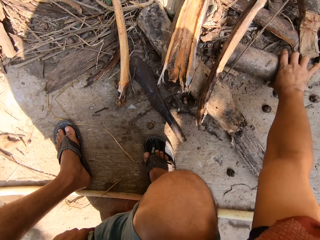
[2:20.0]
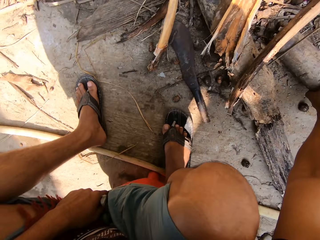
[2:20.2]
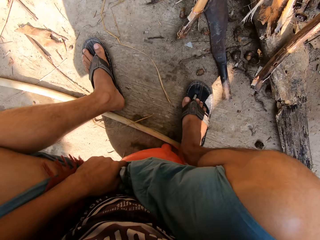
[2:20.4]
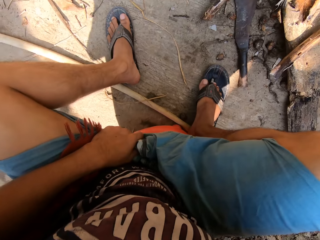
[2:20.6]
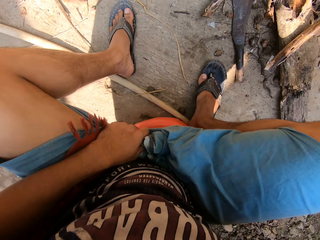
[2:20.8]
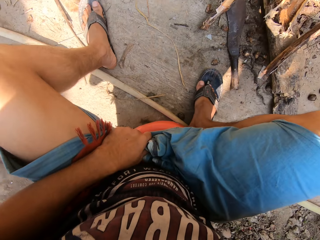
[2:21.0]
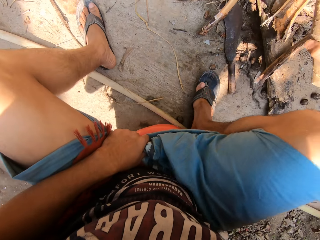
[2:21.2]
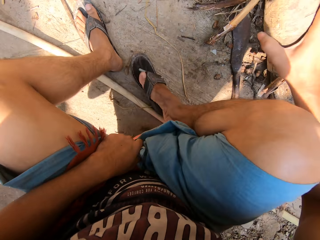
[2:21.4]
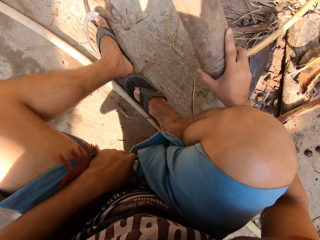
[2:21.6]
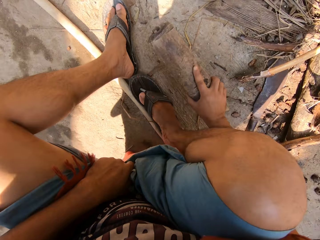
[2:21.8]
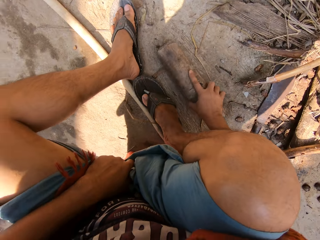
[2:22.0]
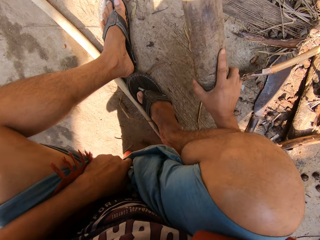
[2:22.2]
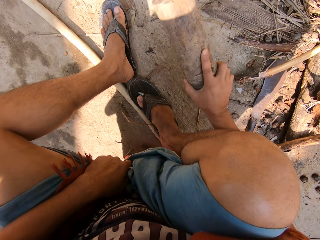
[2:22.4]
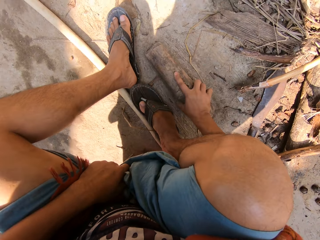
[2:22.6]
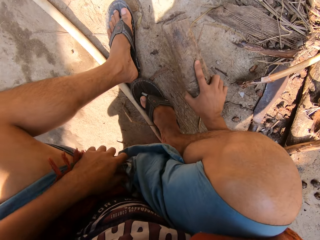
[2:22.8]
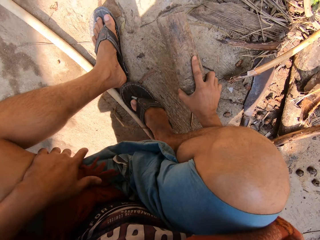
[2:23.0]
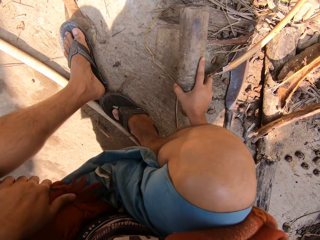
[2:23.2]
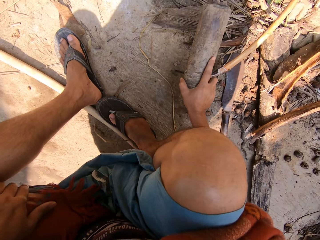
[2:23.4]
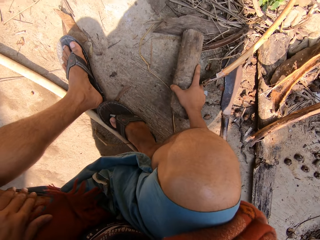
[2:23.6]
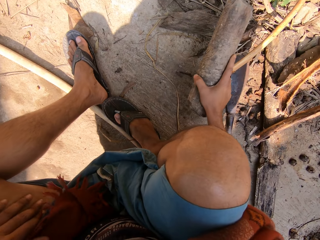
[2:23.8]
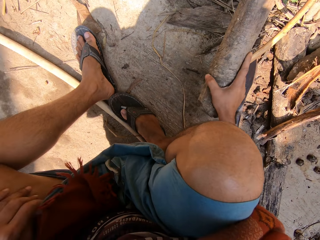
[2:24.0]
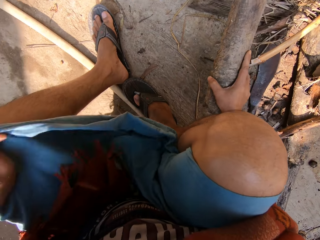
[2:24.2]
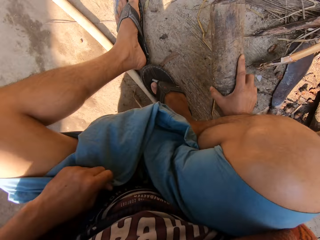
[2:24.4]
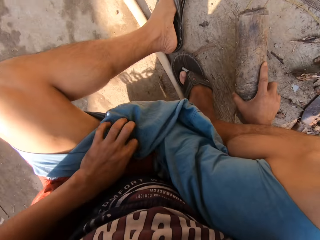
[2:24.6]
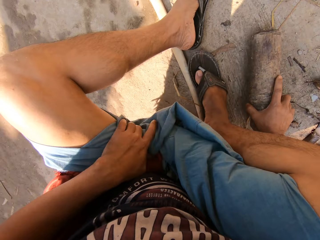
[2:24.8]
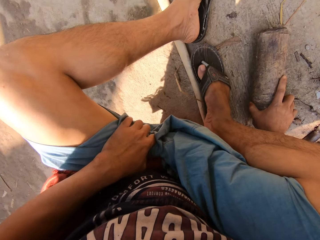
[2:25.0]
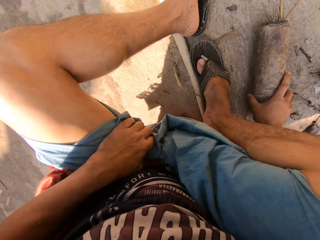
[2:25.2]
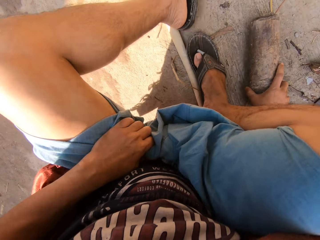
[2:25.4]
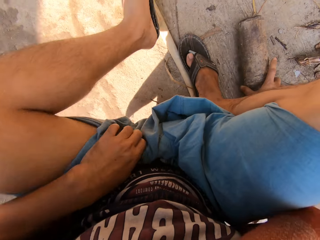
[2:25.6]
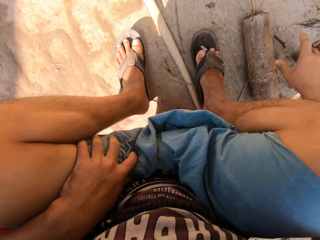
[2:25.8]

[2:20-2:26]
The camera wearer picks up a wood on the floor with his right hand. He hits the wood on the floor with his right hand. He hits the insects with the wood. He puts the wood on the floor with his right hand.

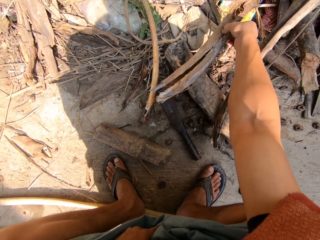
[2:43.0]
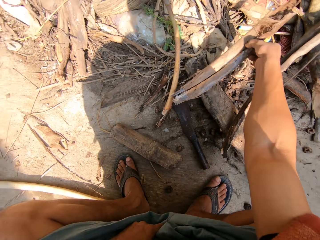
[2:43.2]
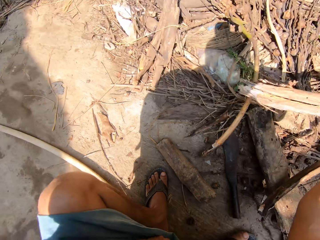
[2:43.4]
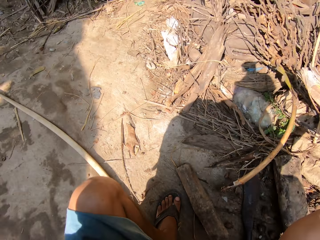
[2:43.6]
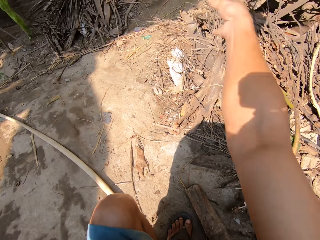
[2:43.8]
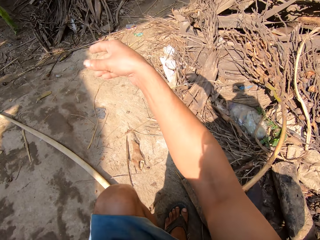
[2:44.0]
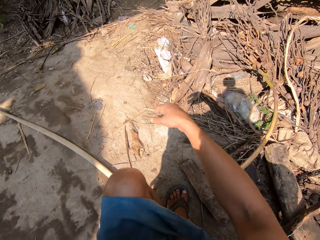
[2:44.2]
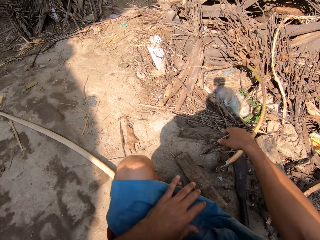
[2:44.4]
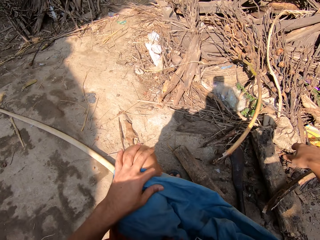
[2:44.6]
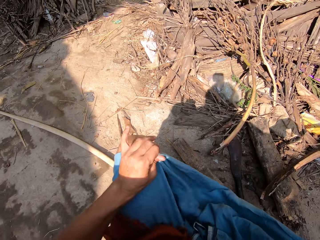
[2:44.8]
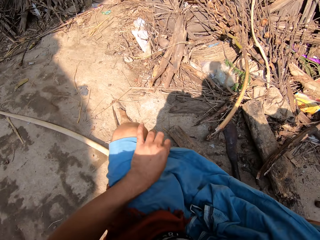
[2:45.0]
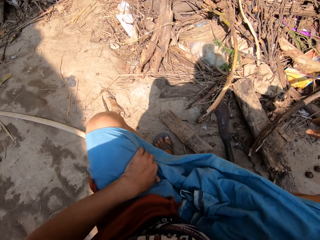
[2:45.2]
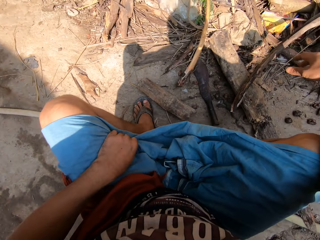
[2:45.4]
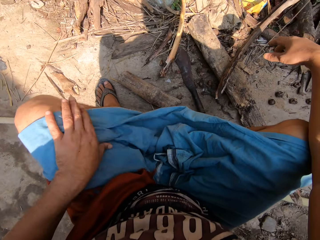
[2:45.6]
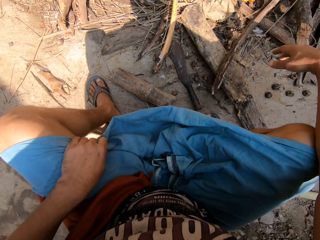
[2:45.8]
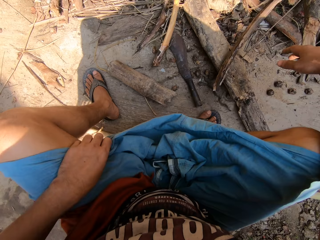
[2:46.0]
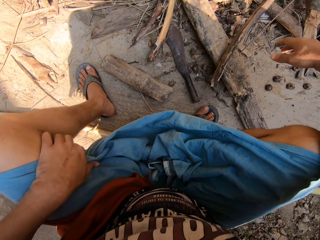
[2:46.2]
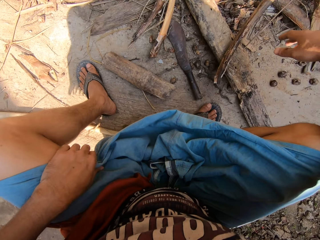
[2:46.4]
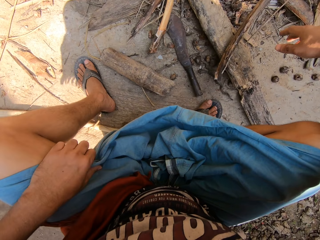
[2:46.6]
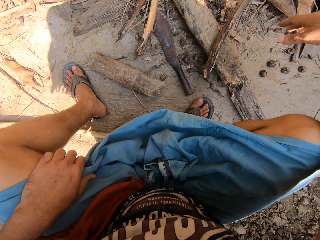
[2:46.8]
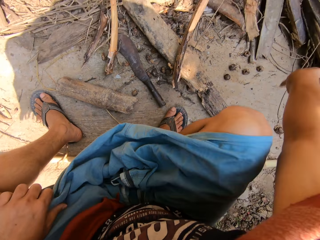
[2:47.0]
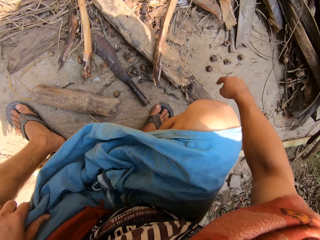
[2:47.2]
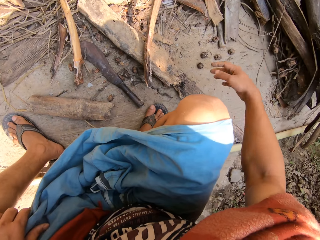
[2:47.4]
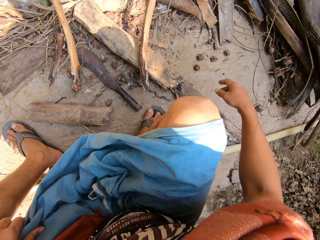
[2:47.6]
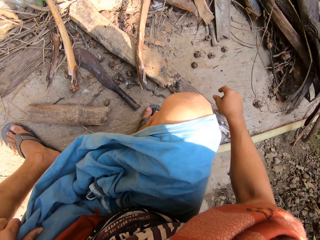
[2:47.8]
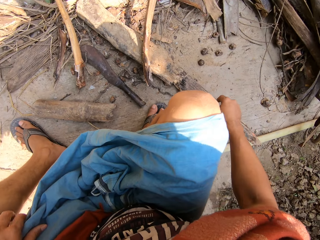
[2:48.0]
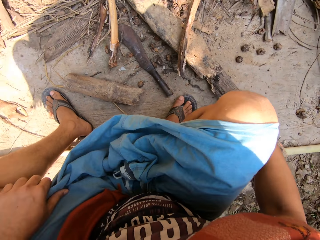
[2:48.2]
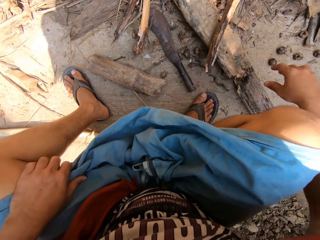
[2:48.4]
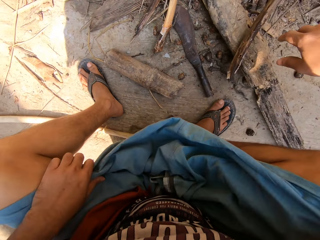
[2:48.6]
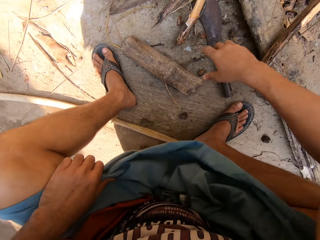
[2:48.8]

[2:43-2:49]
The camera wearer throws away the dead plant with his right hand. He scratches his right leg with his left hand. He moves the cloth. He shakes the hand.

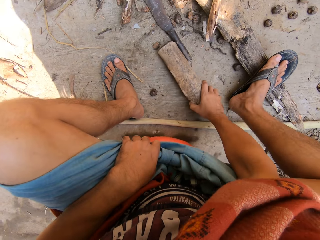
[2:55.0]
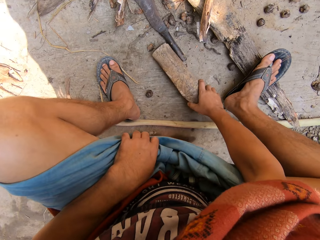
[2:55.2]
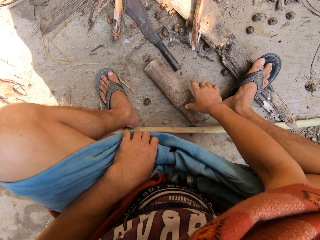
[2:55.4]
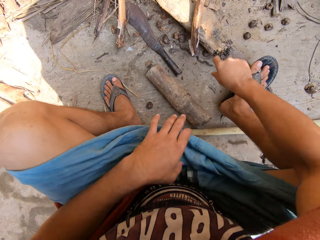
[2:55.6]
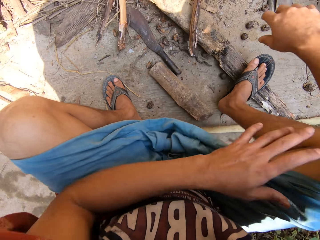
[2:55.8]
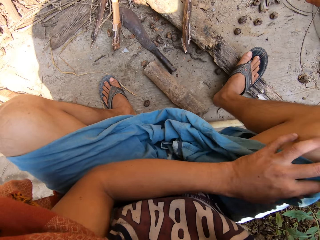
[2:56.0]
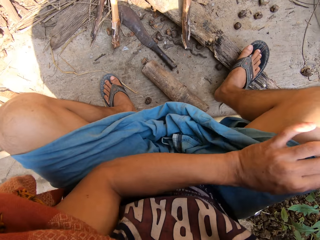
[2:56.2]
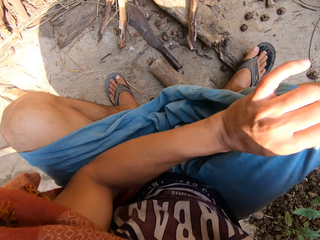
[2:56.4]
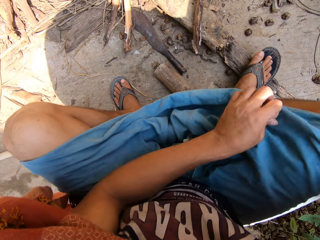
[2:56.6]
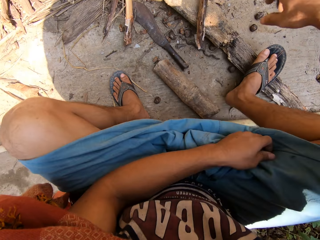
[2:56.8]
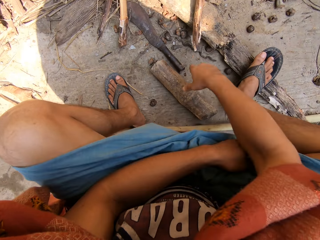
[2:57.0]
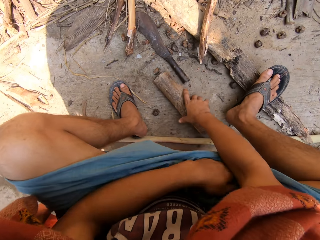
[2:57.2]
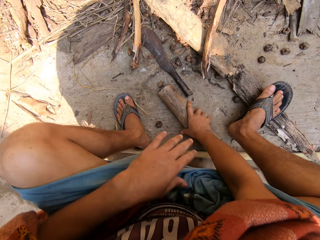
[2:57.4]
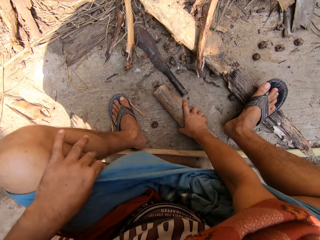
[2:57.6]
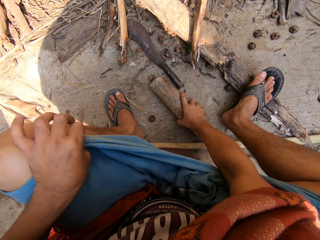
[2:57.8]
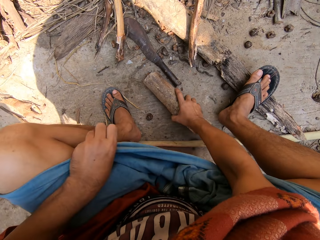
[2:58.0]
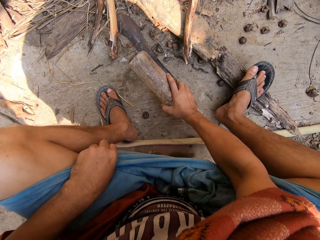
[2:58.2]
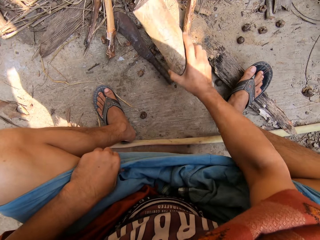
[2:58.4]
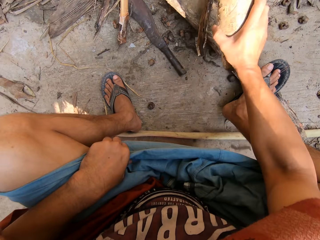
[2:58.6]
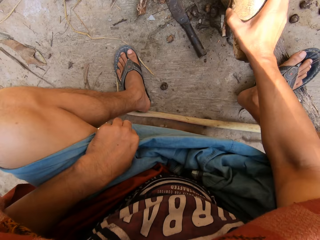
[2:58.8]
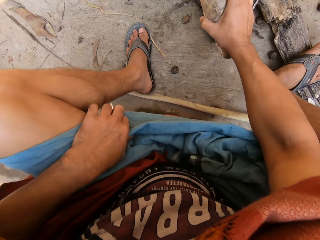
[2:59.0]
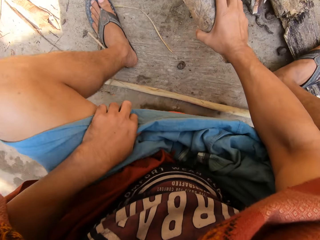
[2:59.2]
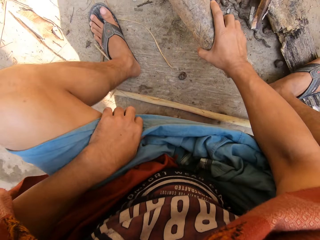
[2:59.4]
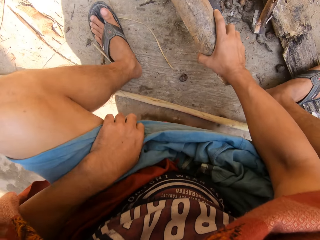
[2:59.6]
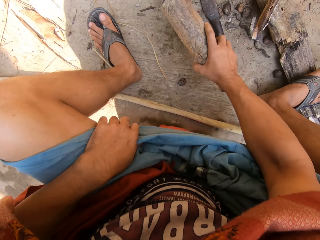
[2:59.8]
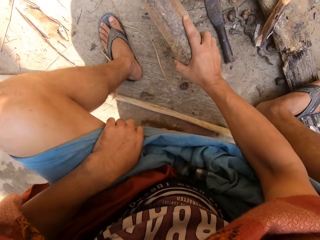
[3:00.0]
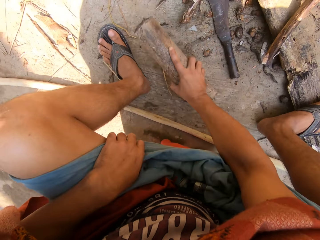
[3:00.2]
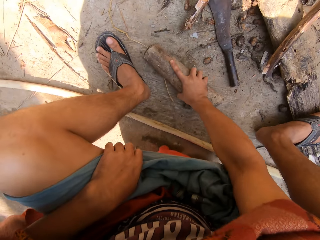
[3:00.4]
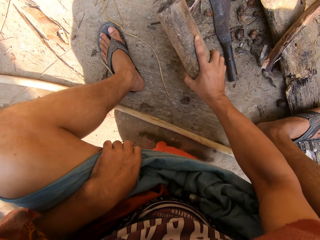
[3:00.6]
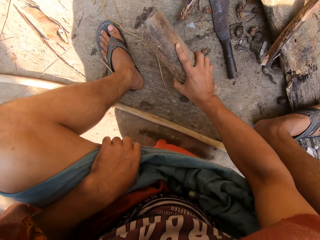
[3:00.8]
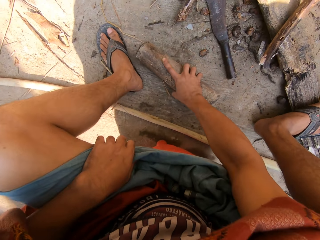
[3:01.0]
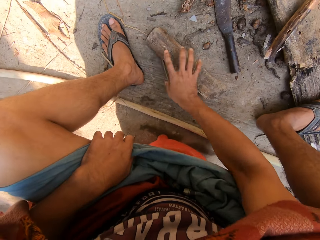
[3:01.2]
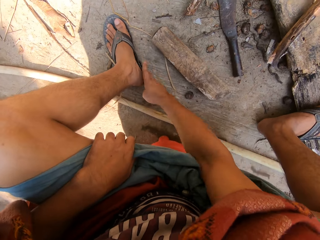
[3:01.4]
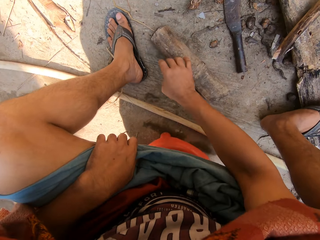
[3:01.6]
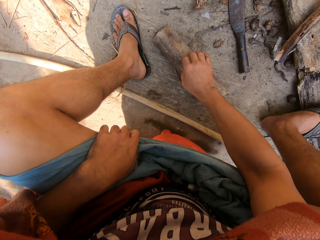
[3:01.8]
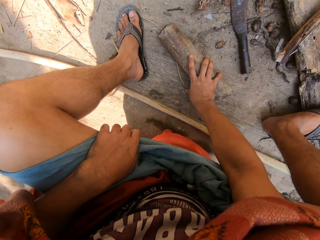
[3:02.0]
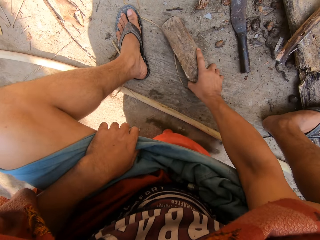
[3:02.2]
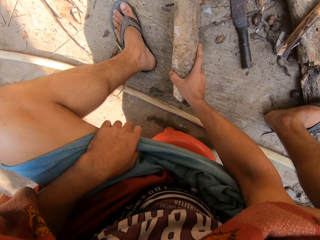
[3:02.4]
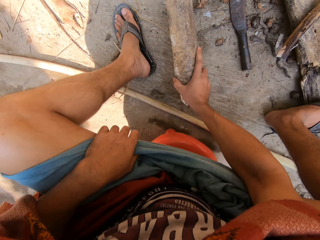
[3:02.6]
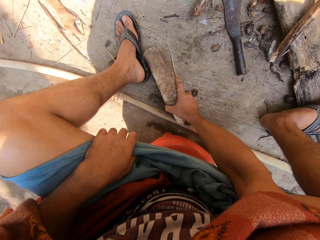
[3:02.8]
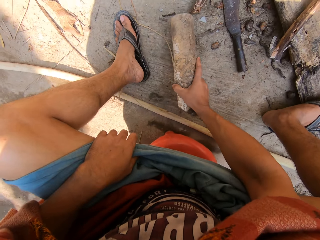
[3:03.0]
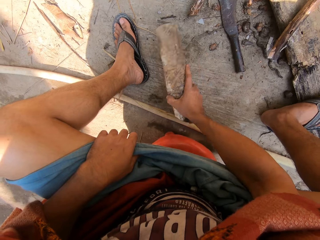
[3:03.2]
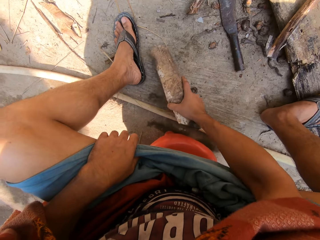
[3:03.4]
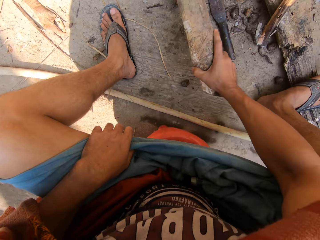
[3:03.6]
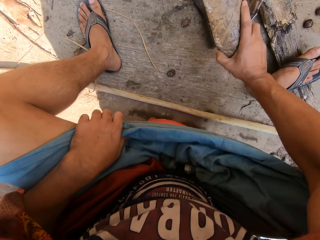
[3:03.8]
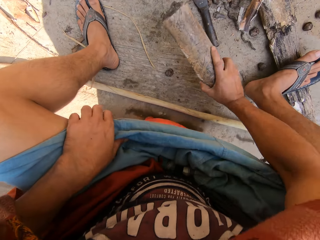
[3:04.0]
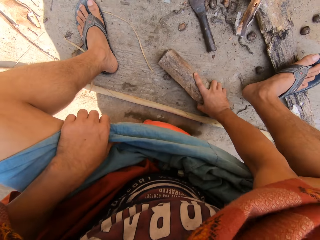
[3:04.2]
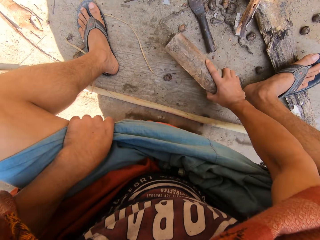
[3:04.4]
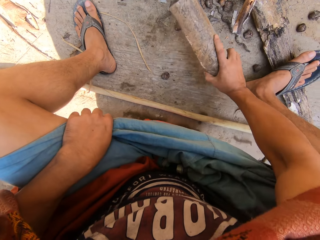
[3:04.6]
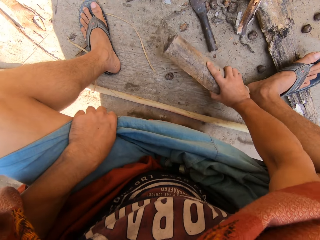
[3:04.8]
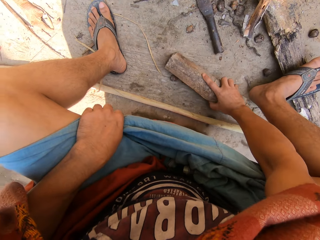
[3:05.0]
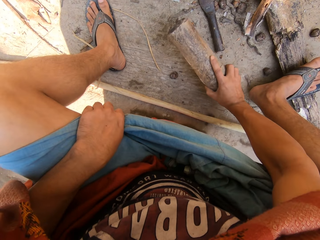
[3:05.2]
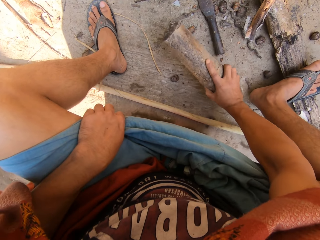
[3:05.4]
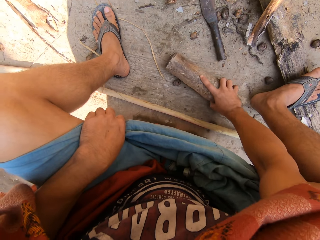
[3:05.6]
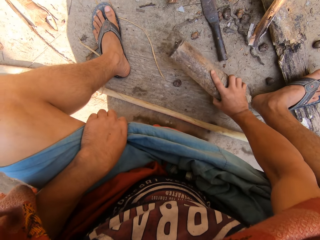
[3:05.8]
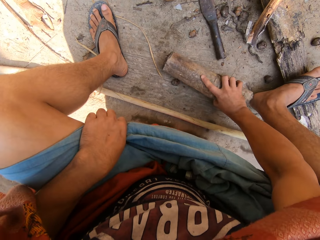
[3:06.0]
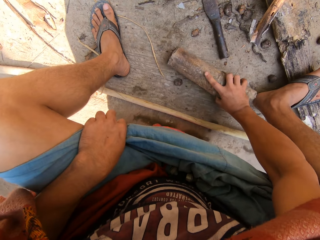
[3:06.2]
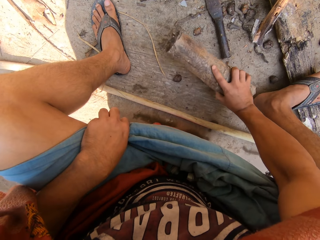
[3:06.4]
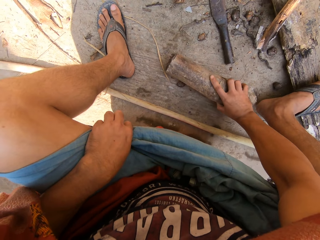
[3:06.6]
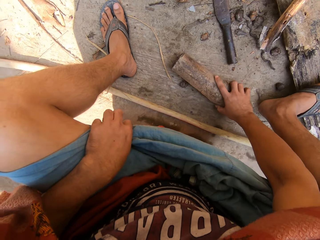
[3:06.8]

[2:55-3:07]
The camera wearer puts the wood on the floor with his right hand. He adjusts his cloth with his right hand. He stretches the cloth. He picks up the wood on the floor with his right hand. He hits the wood on the floor with his right hand. He moves the leg on the ground and wipes the leg. He touches his leg with his right hand. He hits the insects with the wood. He picks up the wood on the floor with his right hand and hits the wood on the floor with his right hand. He moves the wood on the ground.
